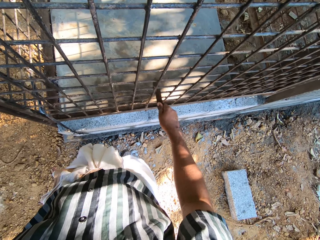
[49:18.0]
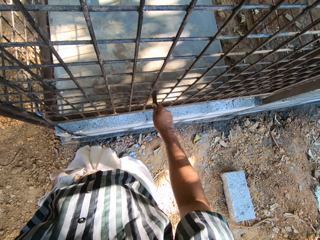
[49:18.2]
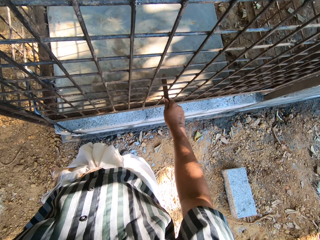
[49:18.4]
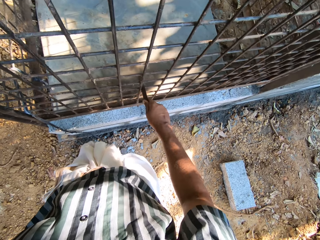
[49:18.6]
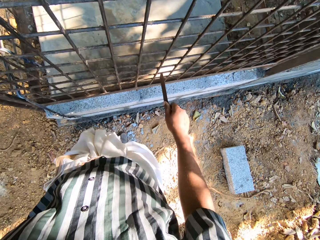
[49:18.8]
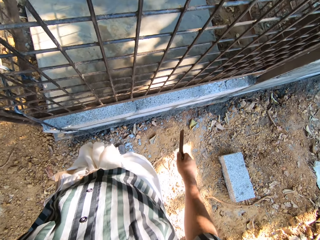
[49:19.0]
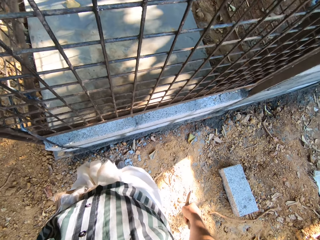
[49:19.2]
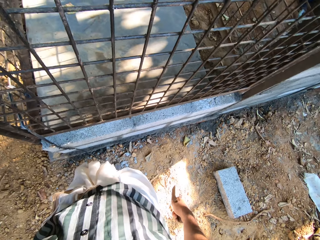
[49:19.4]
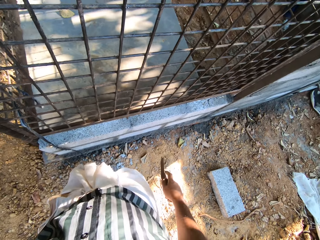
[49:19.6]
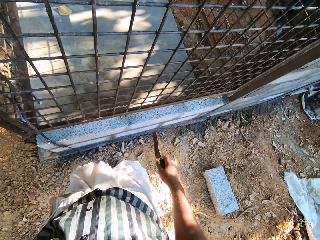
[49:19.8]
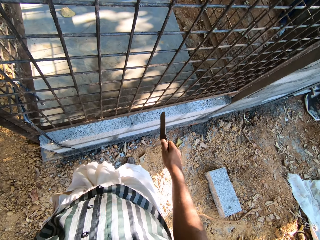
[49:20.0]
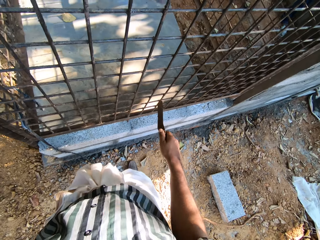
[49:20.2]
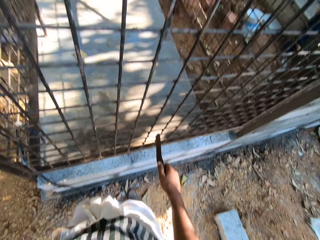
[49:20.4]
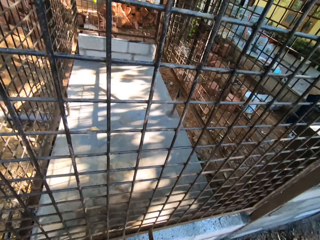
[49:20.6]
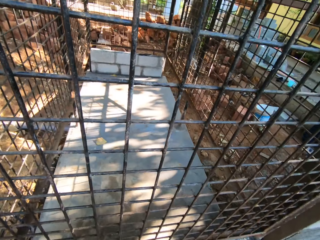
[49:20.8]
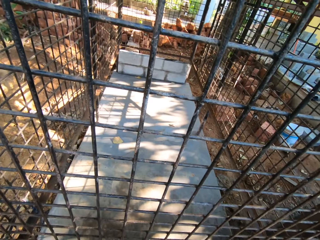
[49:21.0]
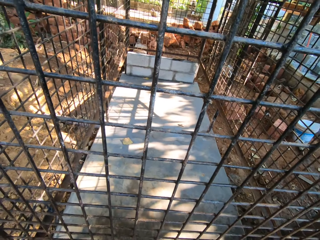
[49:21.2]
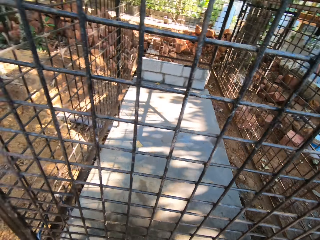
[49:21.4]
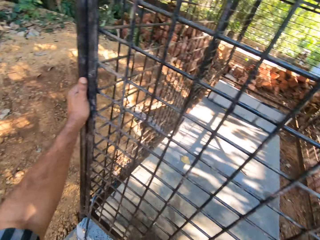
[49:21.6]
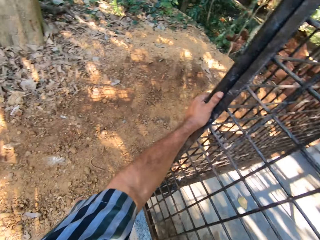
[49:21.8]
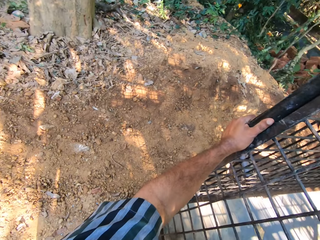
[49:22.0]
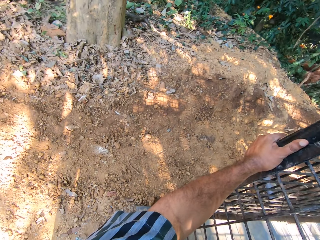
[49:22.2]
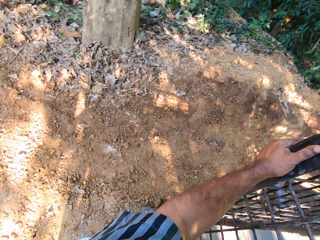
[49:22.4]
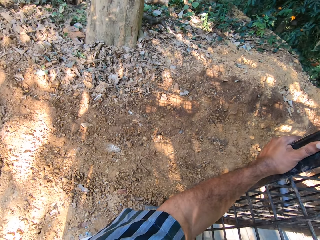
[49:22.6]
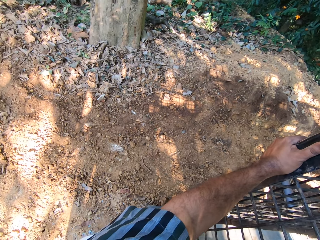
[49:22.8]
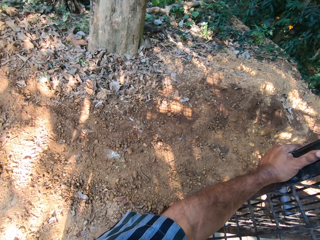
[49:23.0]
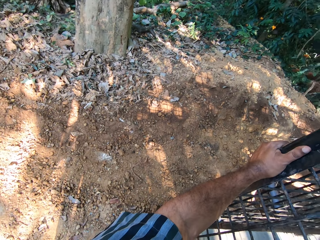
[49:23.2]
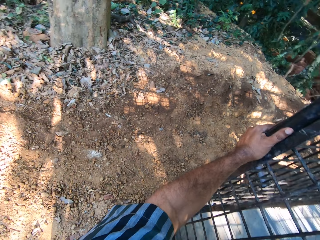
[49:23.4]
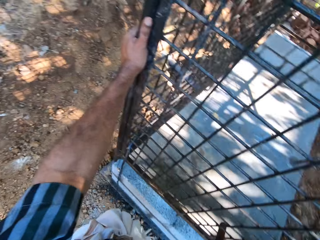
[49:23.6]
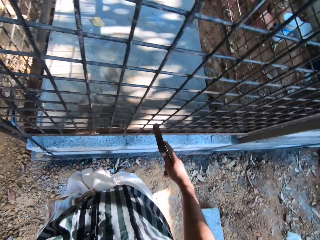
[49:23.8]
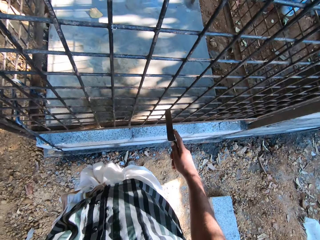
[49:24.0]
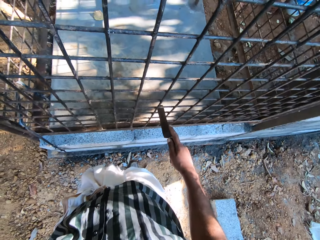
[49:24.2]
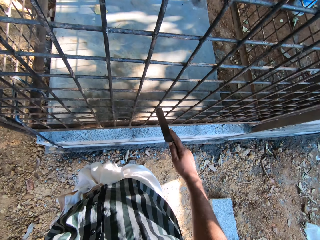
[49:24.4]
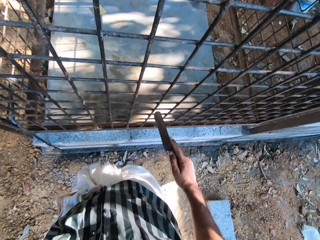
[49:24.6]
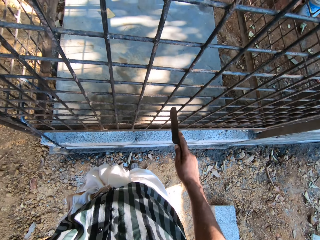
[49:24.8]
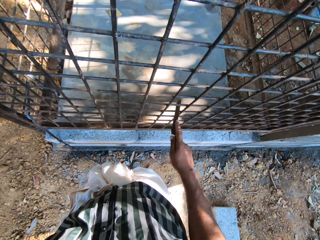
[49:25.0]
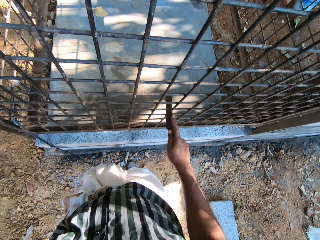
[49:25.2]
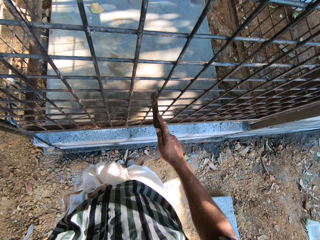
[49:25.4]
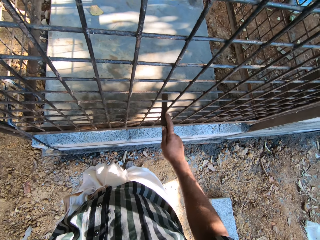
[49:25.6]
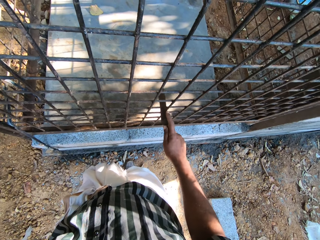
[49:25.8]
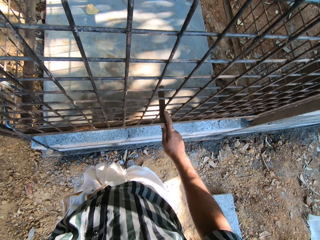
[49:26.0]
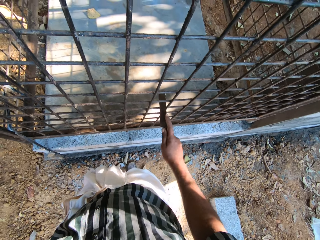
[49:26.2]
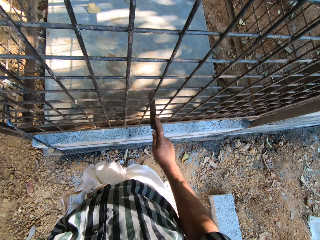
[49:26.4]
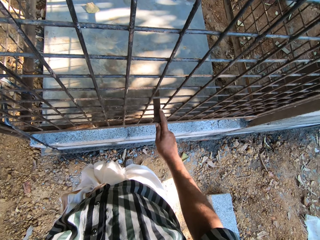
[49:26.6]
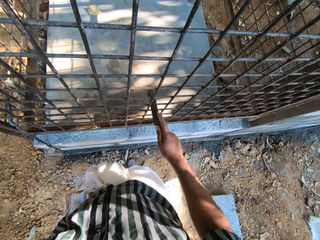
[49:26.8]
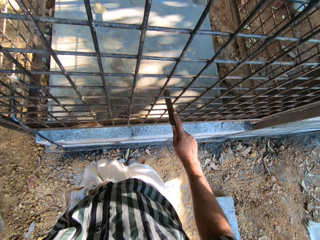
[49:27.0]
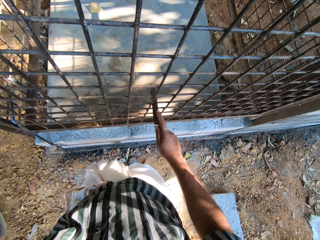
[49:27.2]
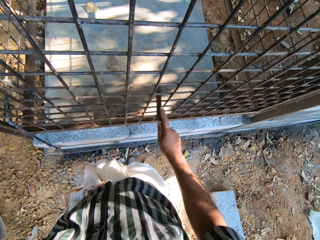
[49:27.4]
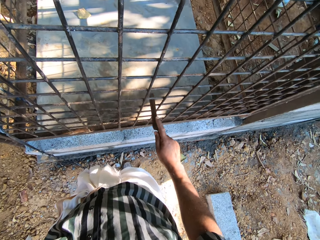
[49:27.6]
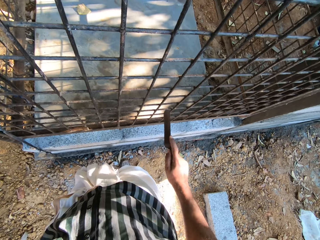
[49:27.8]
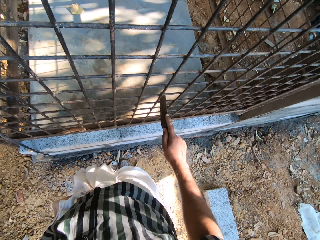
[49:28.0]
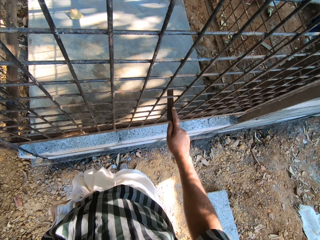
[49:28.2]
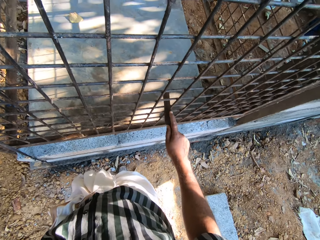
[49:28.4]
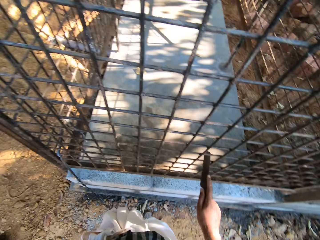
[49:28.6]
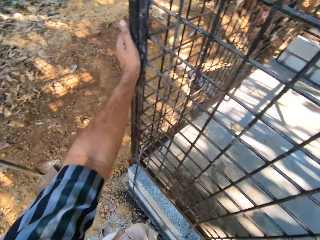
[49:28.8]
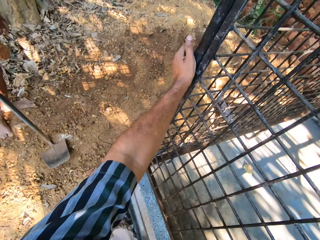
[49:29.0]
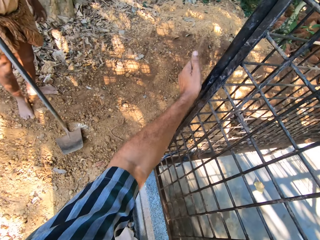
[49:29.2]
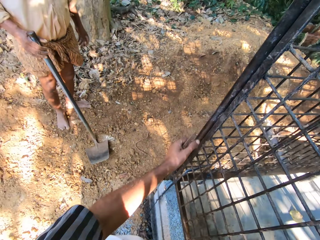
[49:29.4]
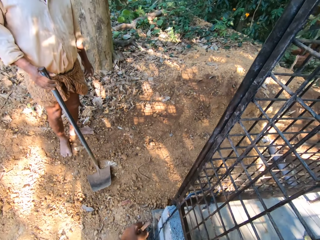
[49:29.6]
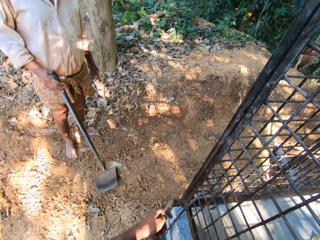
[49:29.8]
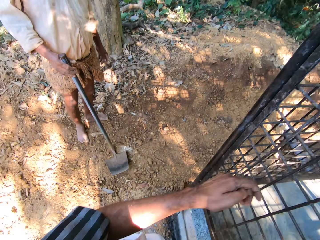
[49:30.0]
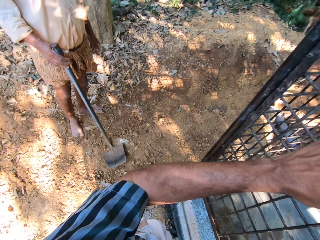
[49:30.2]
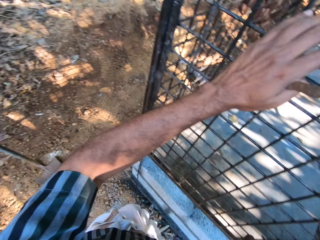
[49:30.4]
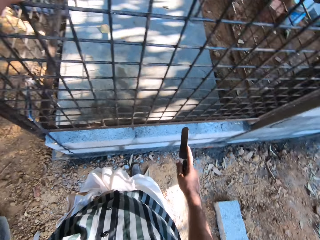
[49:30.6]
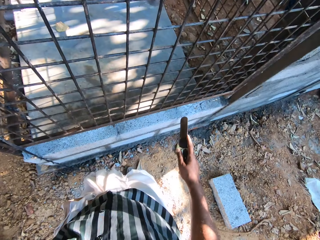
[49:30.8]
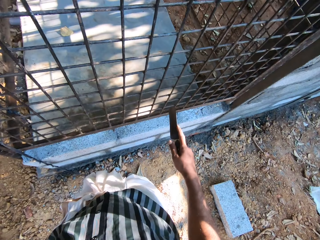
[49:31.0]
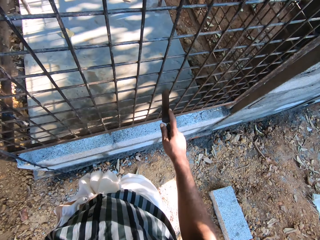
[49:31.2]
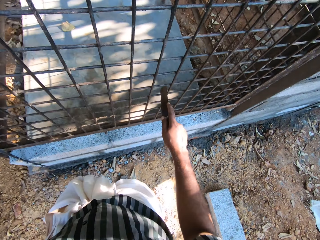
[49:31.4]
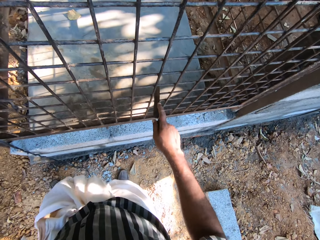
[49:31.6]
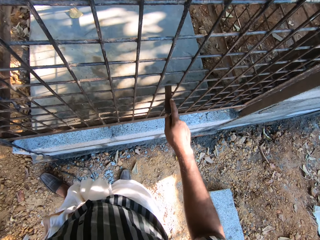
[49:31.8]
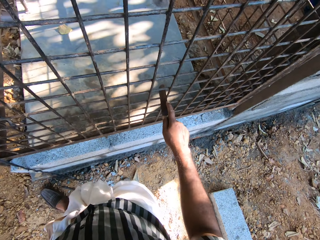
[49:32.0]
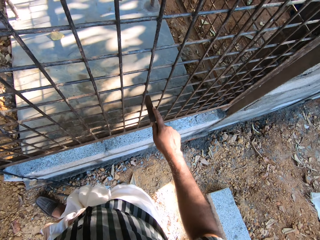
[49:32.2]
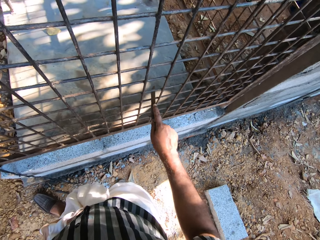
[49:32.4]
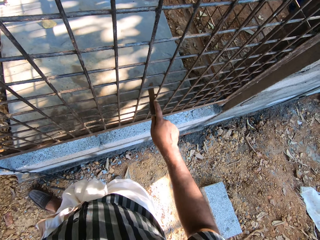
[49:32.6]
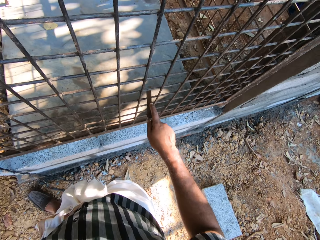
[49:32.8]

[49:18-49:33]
The camera wearer stares at the wired fence. He interacts with a man. He scrapes the metal cage with the file in his right hand. He scratches the wired fence with a piece of metal.

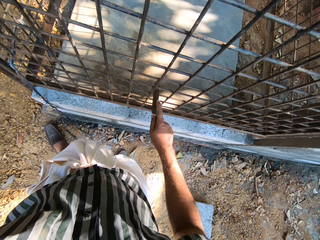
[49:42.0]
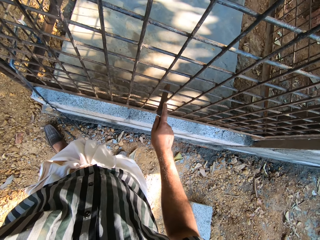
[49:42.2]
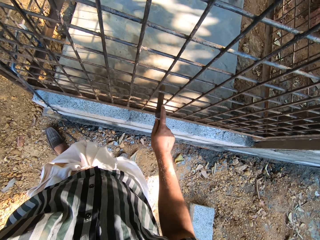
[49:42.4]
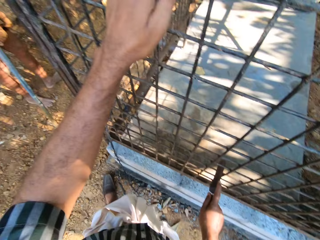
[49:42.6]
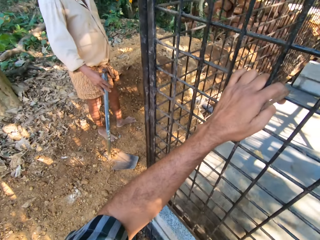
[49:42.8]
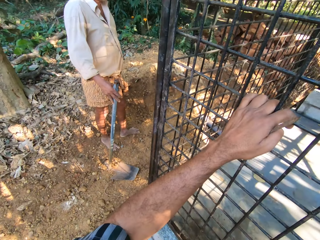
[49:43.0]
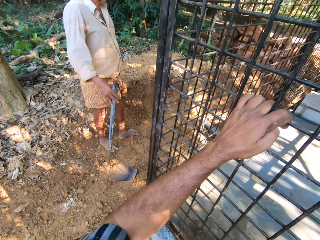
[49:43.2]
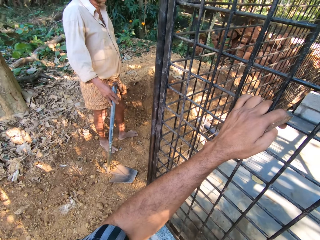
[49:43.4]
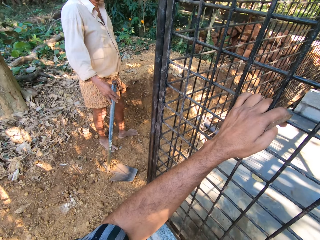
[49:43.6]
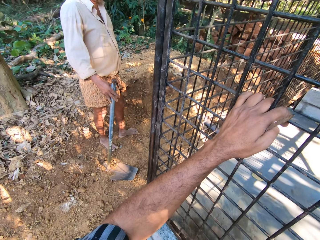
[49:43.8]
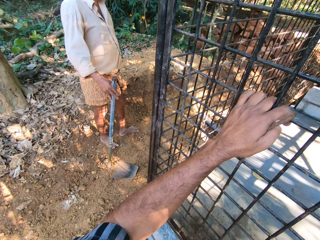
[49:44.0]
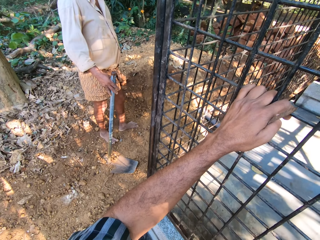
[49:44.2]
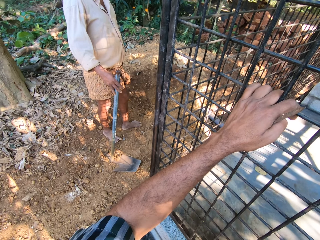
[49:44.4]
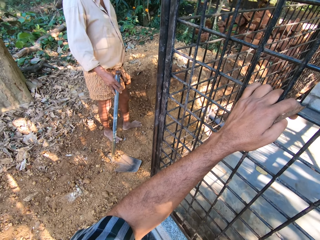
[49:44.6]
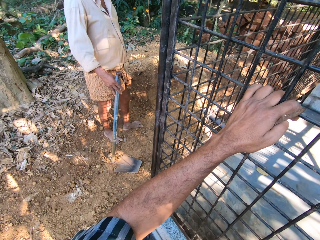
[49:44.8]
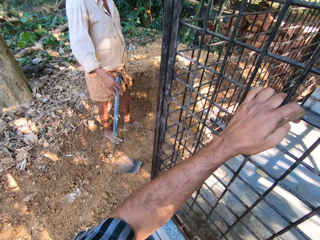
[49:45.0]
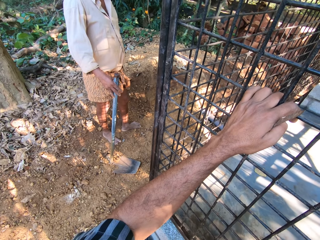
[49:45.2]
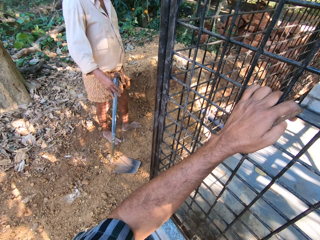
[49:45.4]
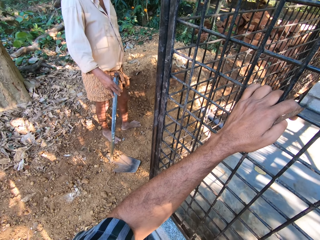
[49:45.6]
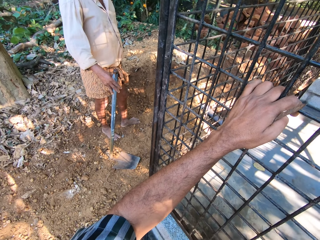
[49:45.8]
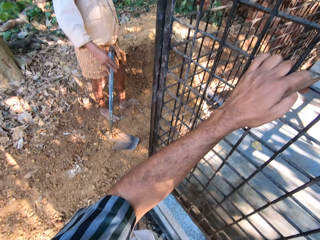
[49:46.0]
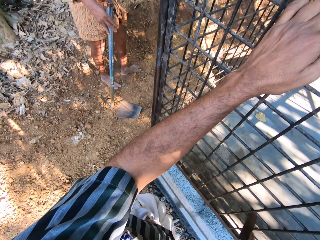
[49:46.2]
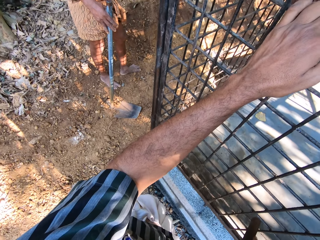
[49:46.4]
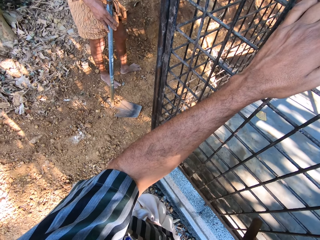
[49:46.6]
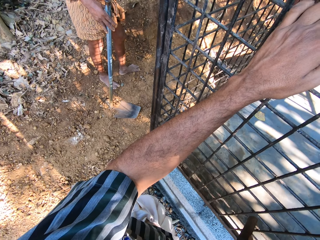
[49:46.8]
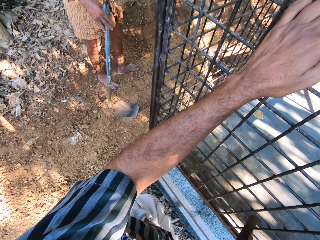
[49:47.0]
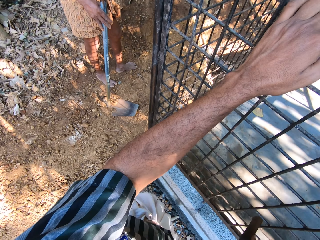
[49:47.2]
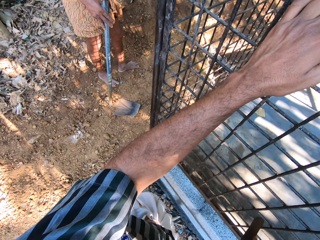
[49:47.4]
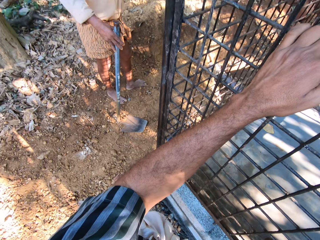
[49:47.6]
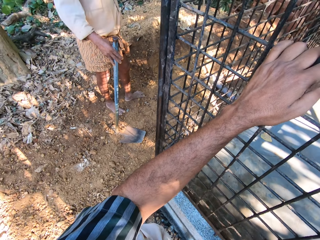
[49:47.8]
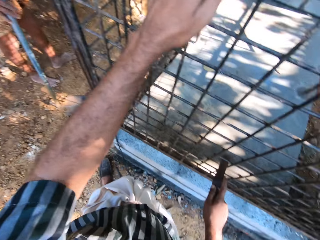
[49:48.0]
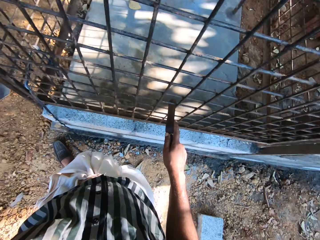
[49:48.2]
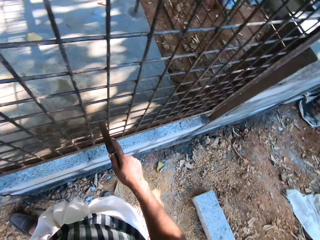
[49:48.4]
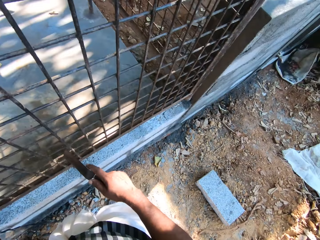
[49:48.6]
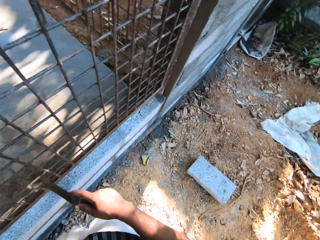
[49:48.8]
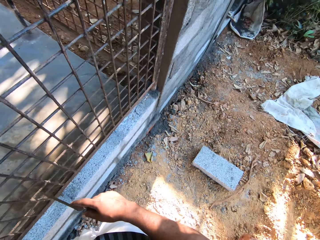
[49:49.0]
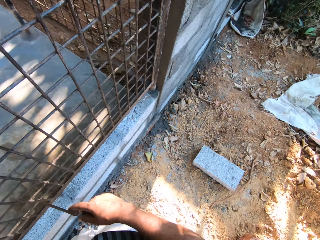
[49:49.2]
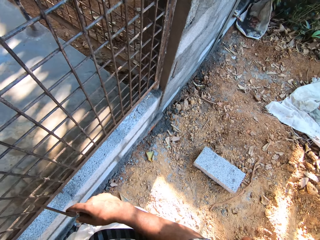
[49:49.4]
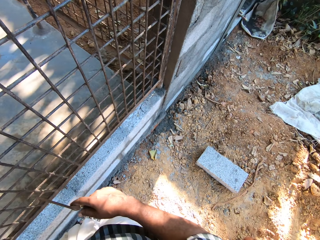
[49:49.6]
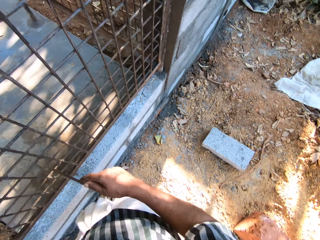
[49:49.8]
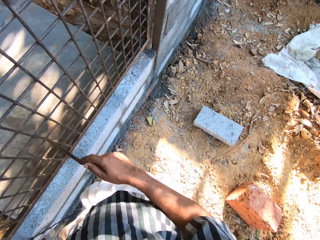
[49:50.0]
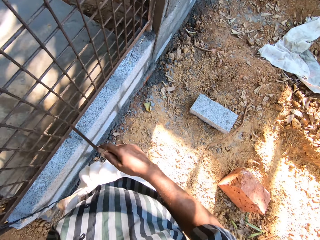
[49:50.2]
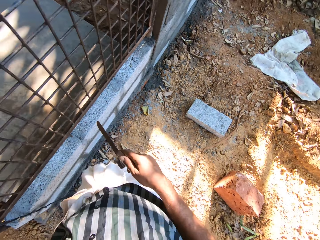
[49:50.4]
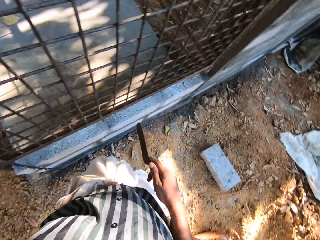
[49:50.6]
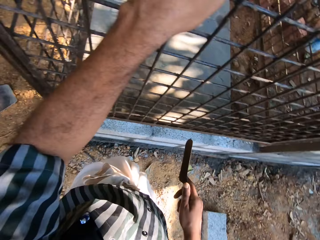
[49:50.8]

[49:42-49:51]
The camera wearer interacts with a man.
